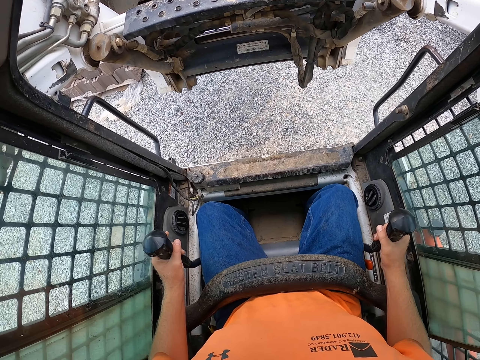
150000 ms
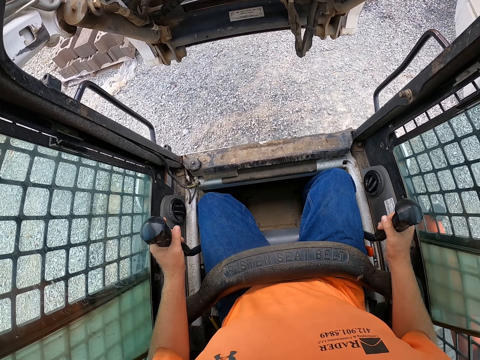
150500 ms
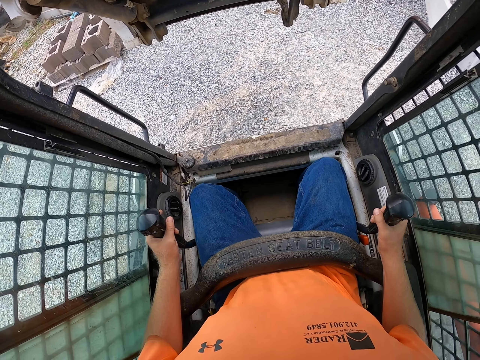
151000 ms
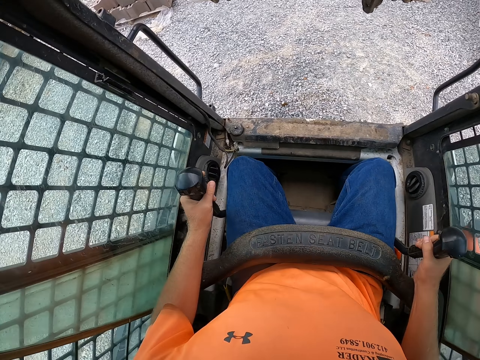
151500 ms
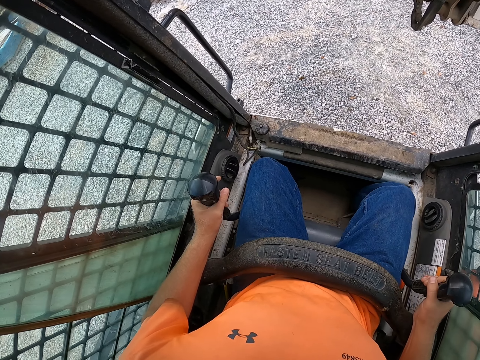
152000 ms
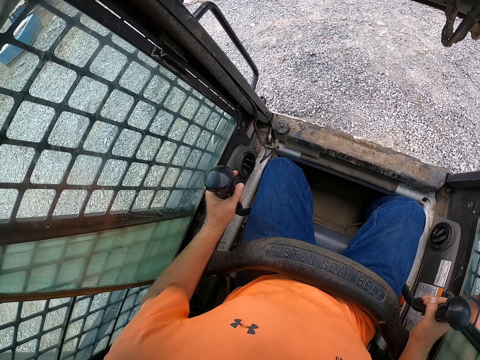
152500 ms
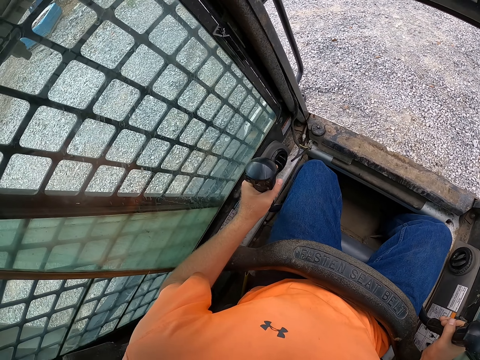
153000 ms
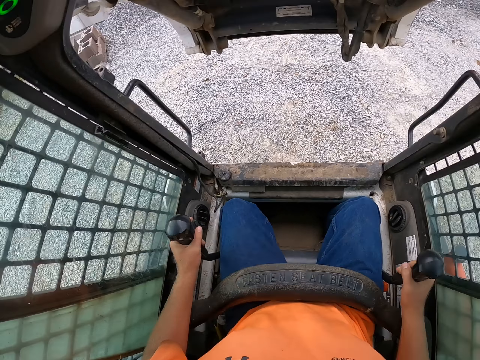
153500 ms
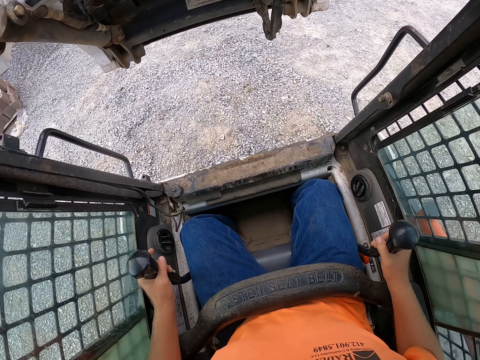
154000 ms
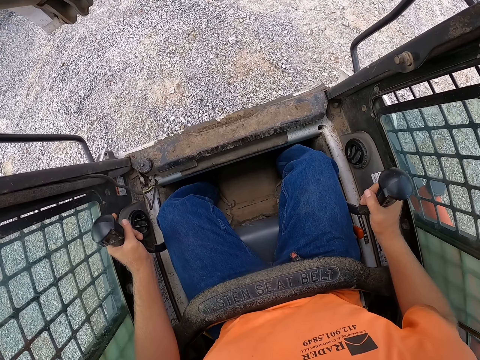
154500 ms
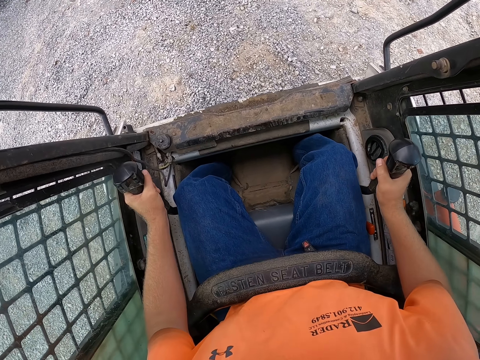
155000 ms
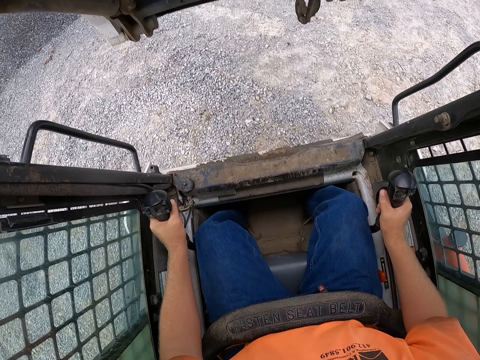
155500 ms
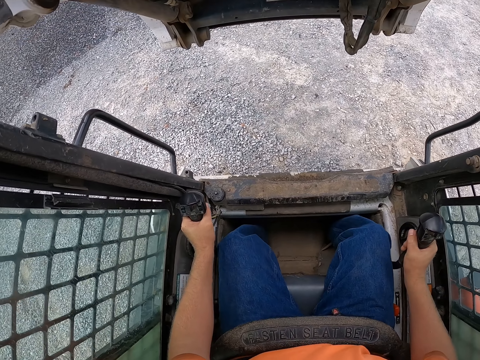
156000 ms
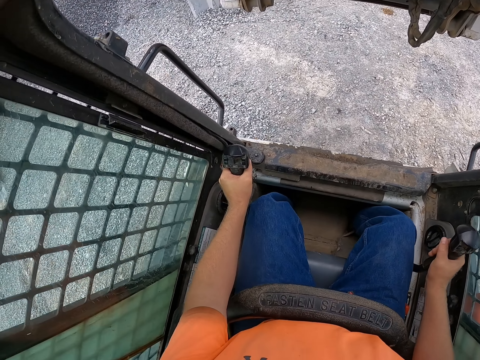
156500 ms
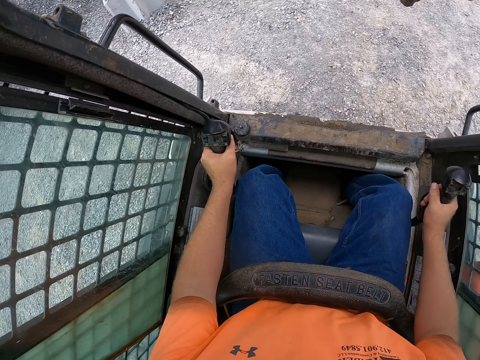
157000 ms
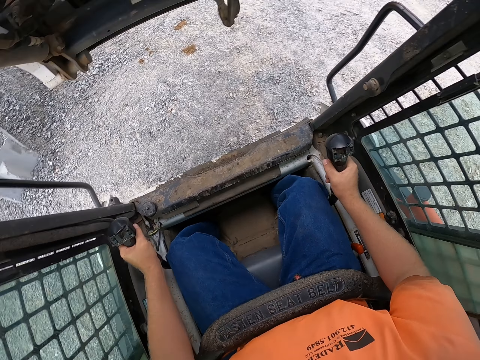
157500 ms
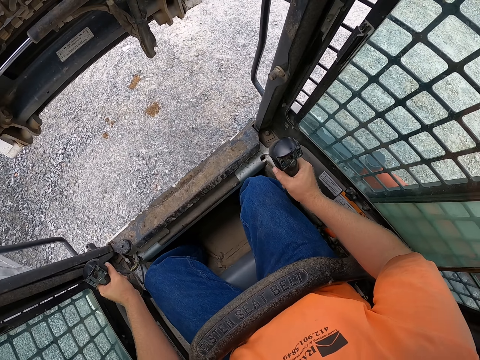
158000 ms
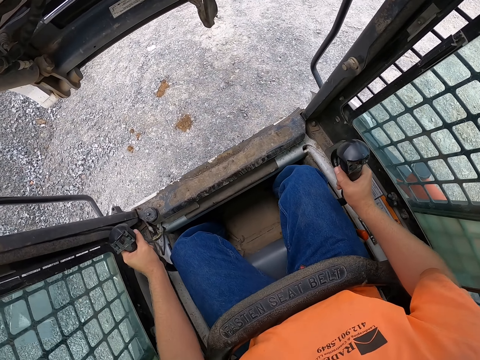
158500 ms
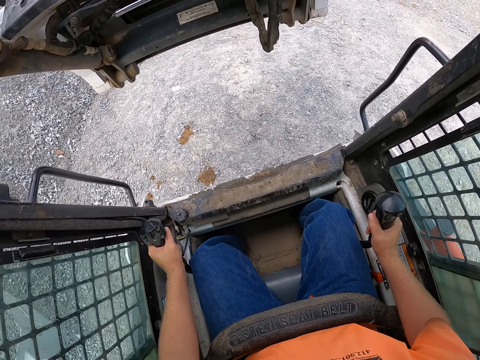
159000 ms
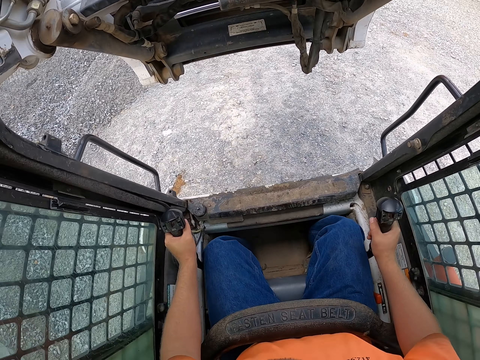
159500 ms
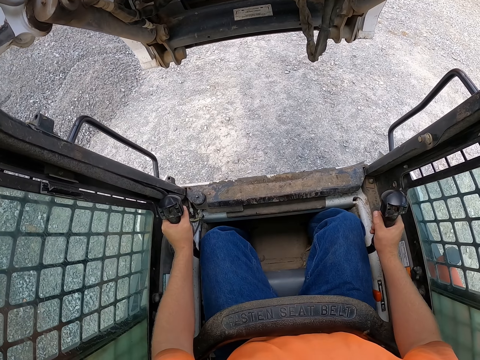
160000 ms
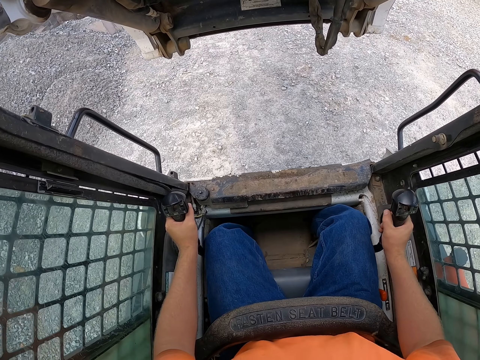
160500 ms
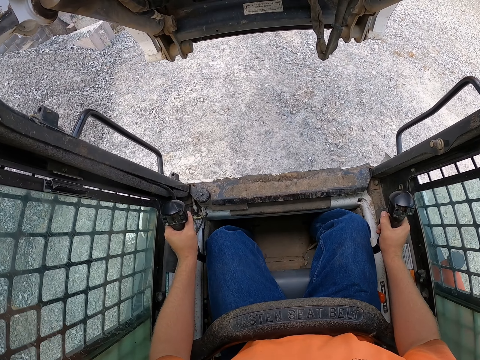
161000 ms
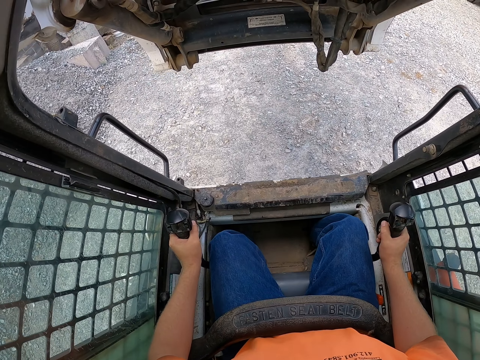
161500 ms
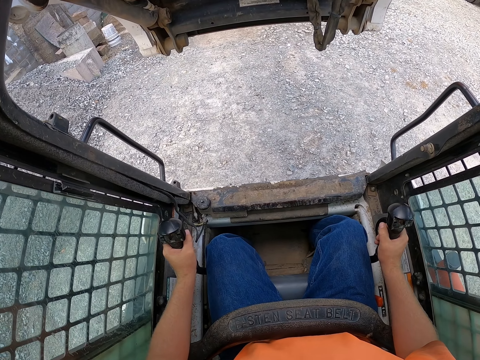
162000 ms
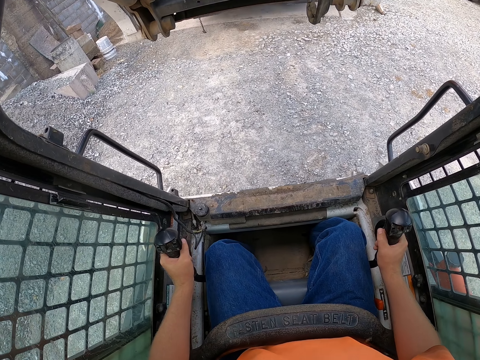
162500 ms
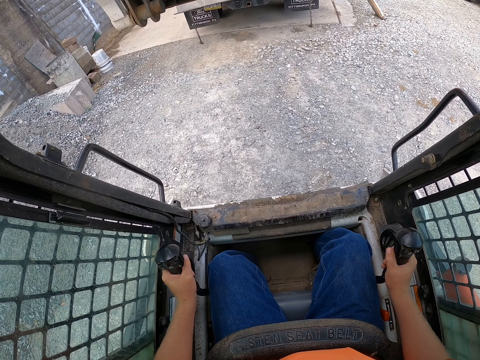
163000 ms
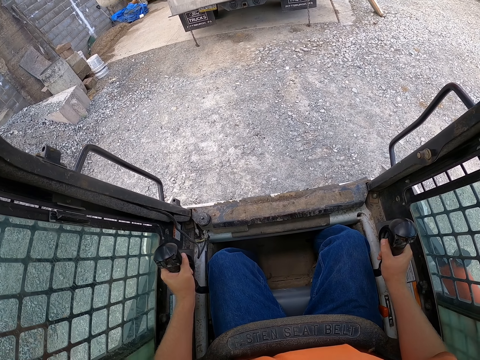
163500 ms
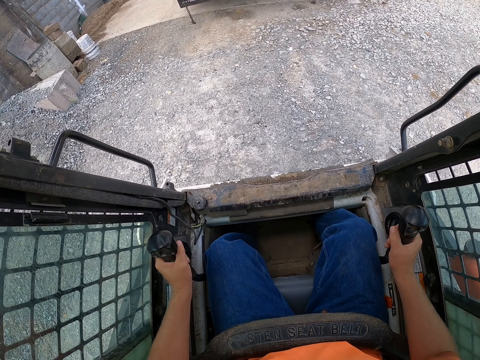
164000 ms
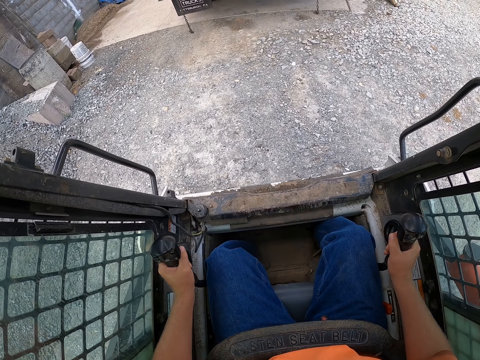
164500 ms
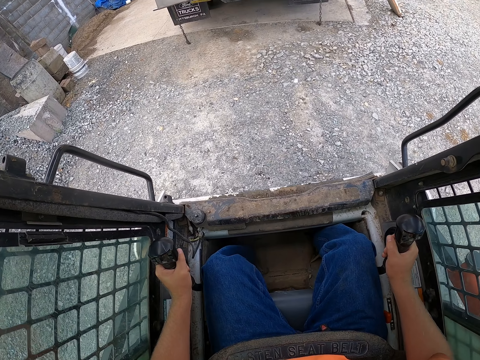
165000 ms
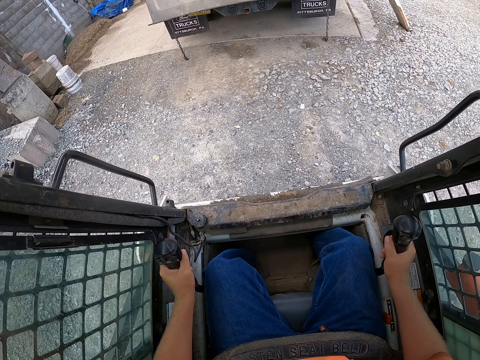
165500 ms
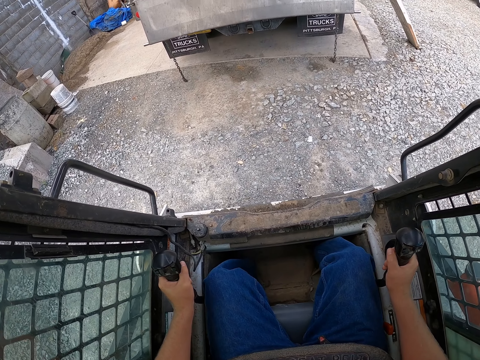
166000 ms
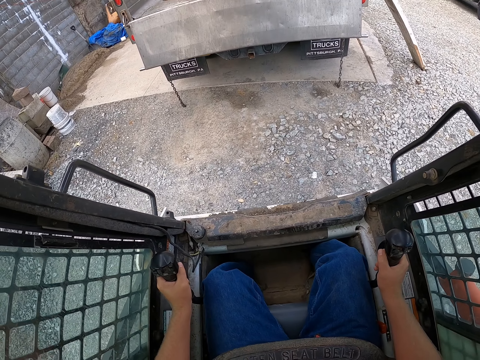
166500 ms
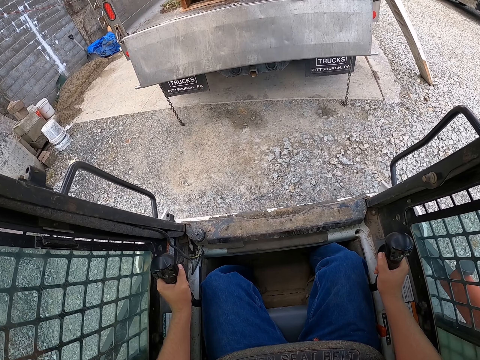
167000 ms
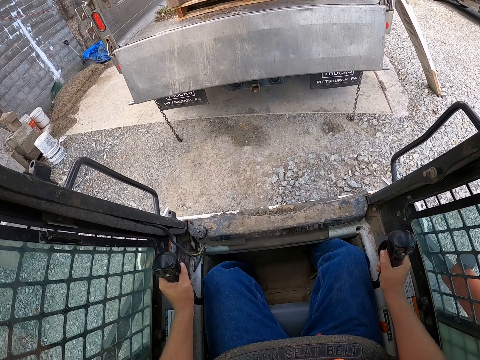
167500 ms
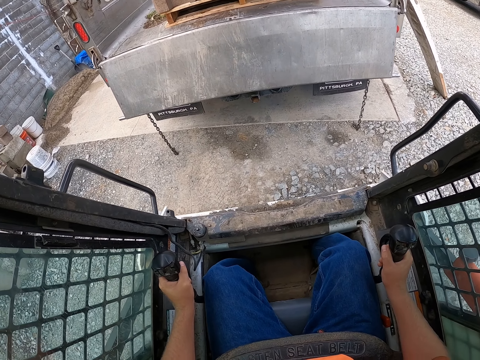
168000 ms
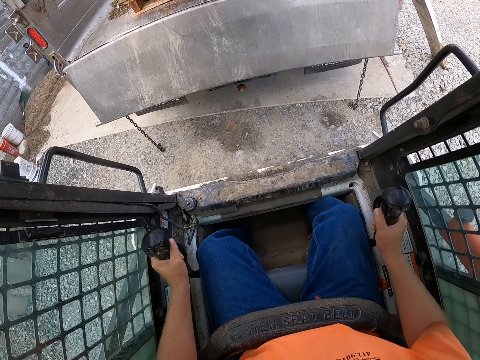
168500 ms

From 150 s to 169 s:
The camera wearer reverses the forklift. They drive the forklift. They drop the stack of pallets on the forks of the forklift in the truck.

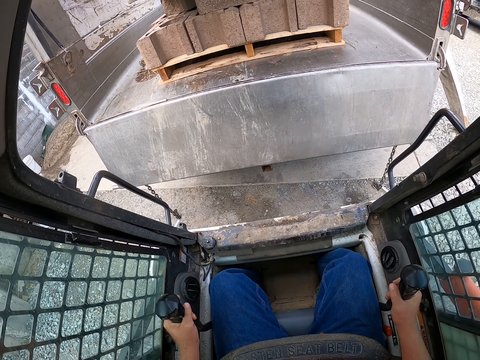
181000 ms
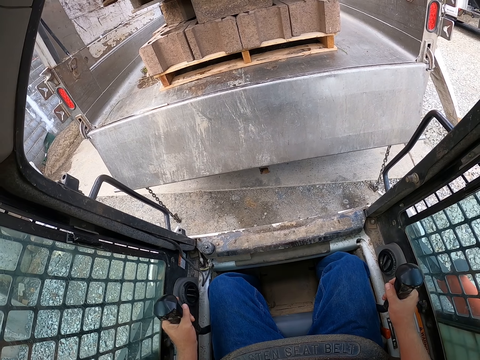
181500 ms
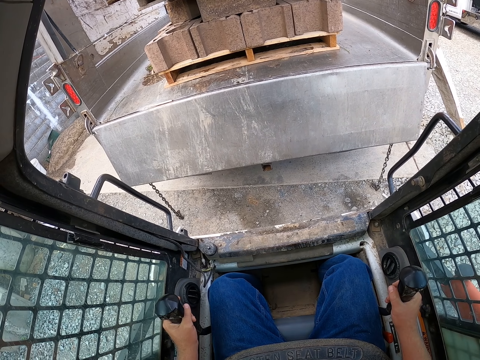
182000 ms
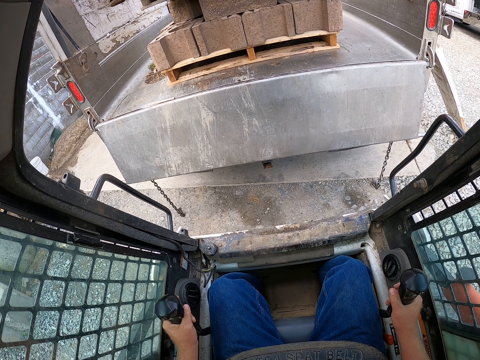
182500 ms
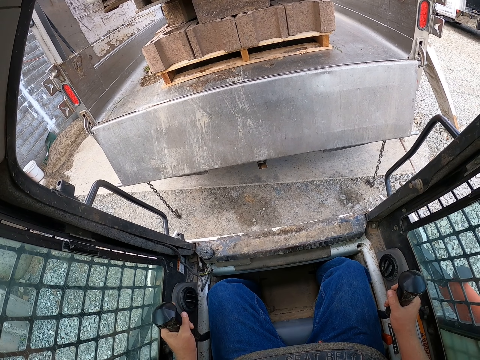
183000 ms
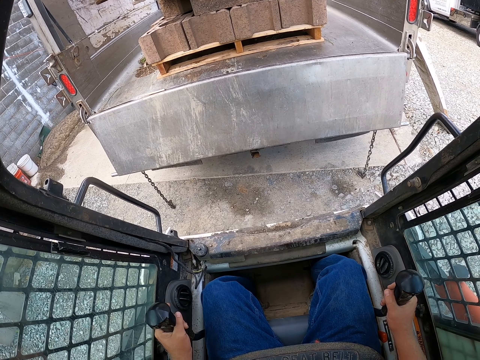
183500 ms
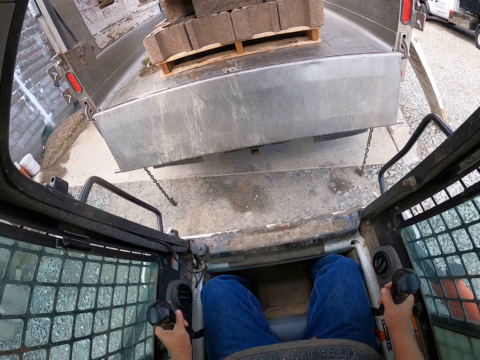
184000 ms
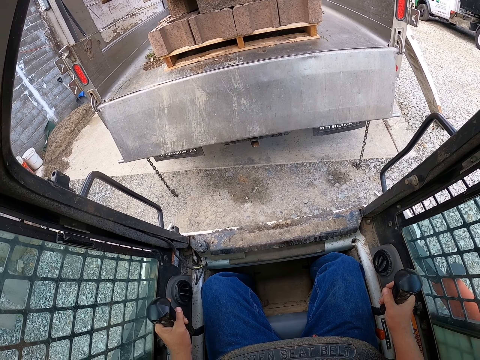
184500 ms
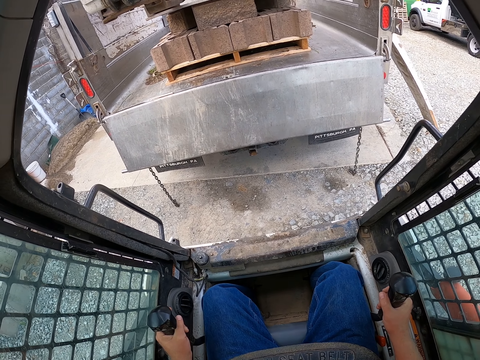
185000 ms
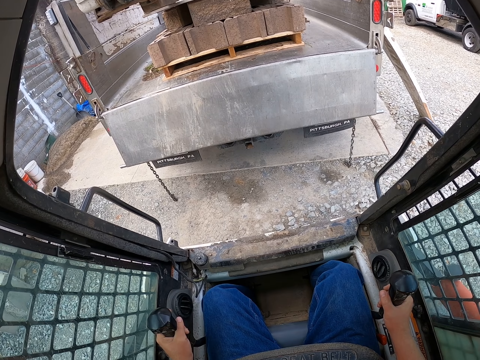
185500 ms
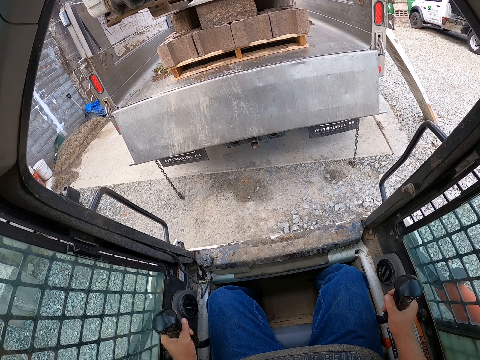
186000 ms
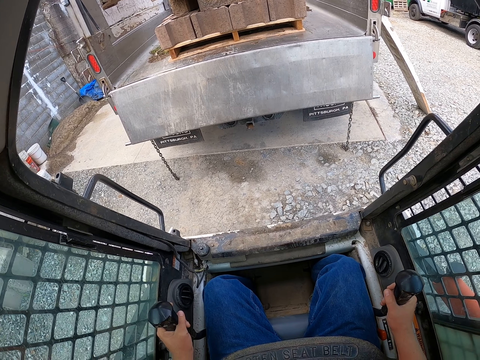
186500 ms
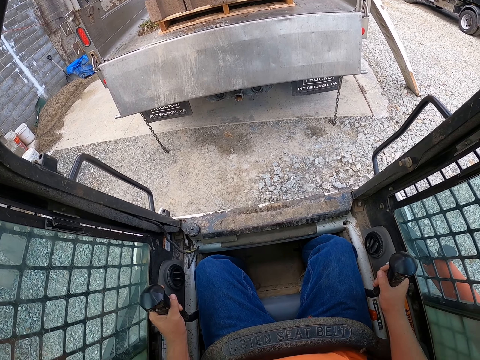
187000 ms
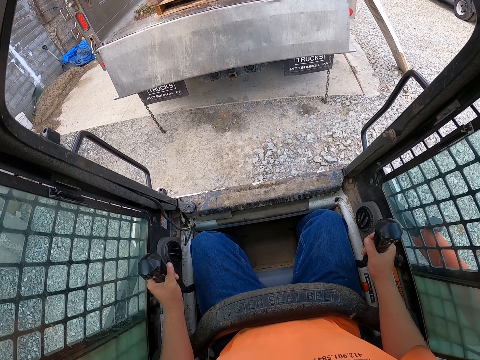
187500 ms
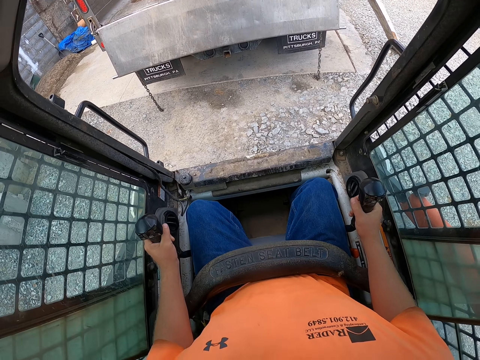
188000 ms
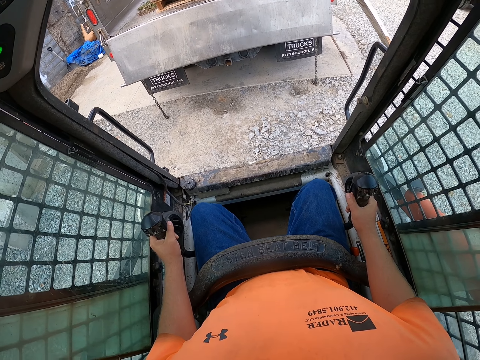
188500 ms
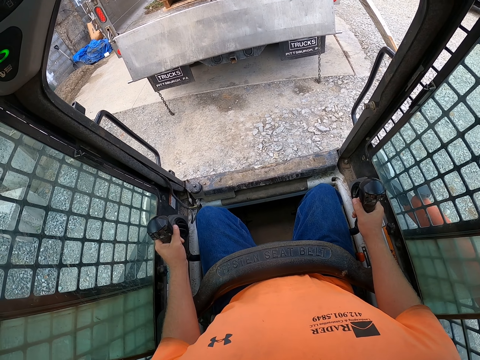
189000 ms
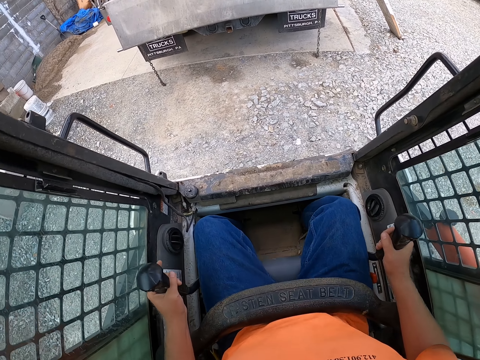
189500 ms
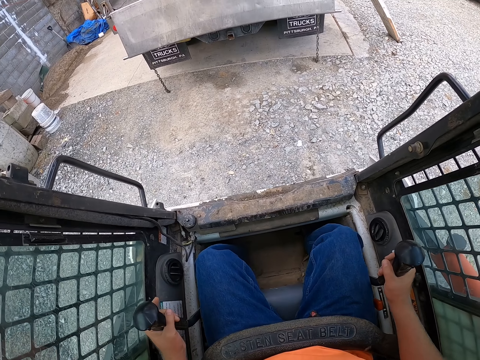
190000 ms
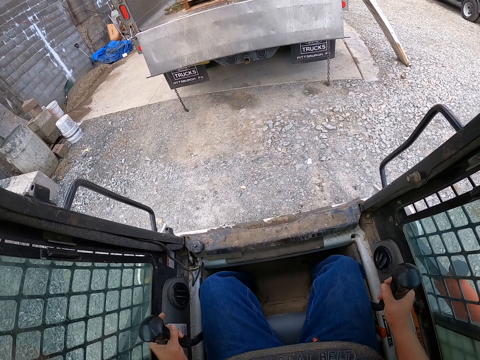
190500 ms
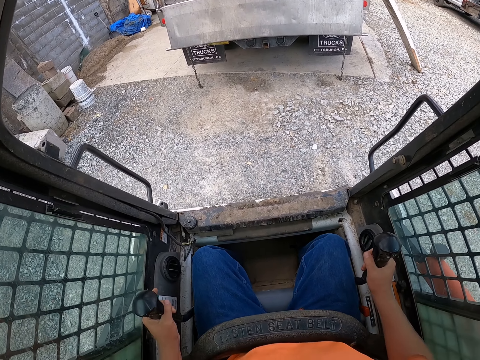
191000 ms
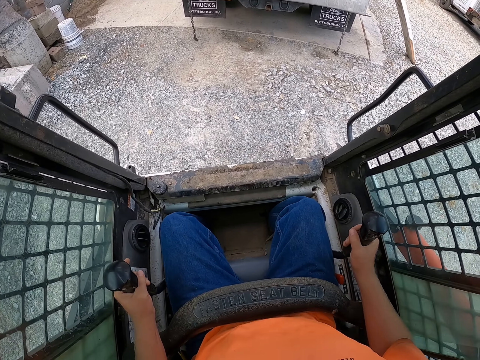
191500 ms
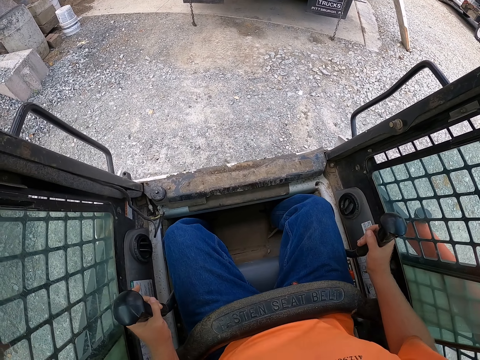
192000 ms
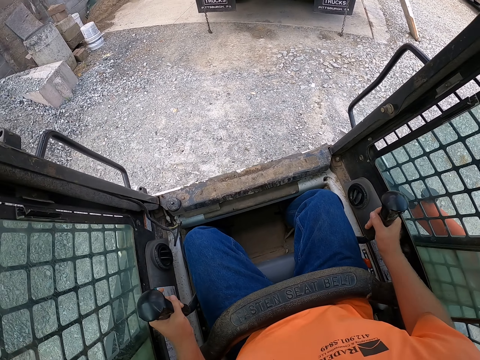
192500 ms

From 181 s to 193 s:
The camera wearer puts pallets on a truck.
